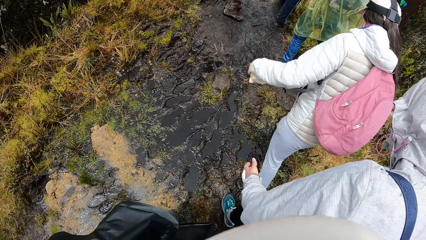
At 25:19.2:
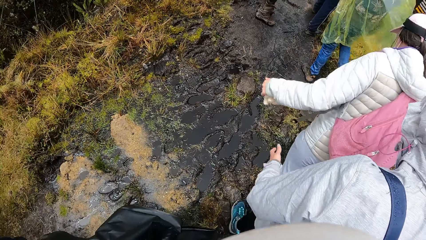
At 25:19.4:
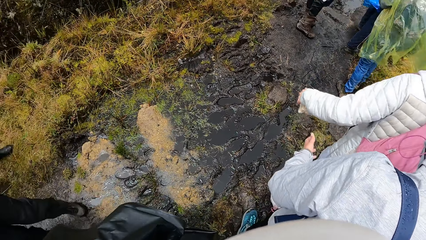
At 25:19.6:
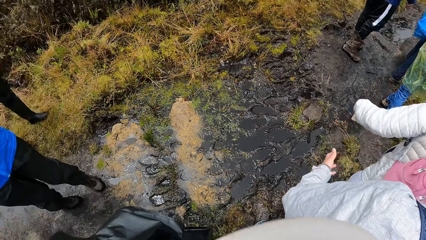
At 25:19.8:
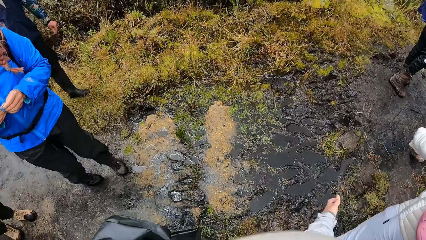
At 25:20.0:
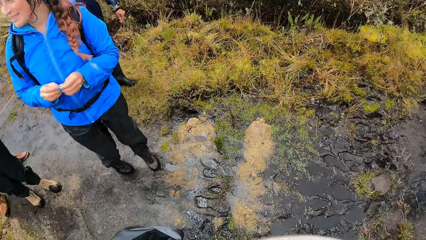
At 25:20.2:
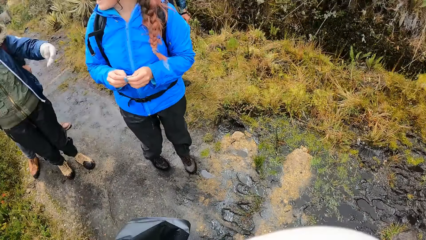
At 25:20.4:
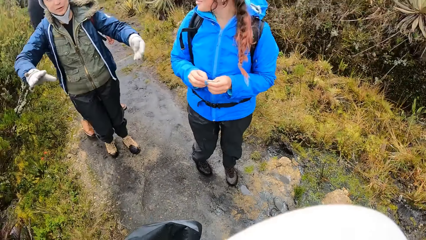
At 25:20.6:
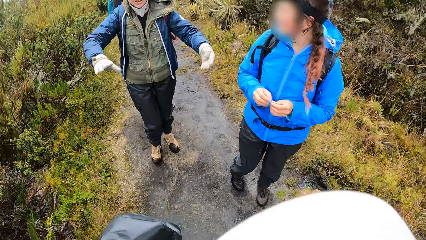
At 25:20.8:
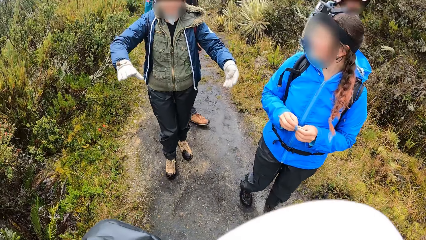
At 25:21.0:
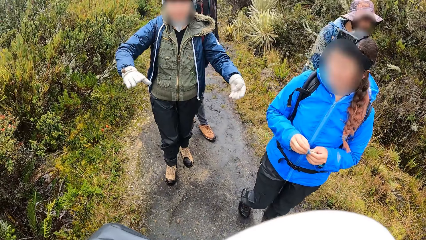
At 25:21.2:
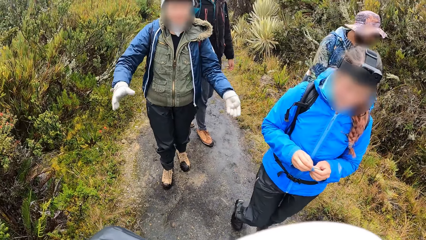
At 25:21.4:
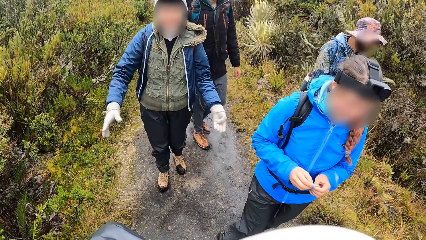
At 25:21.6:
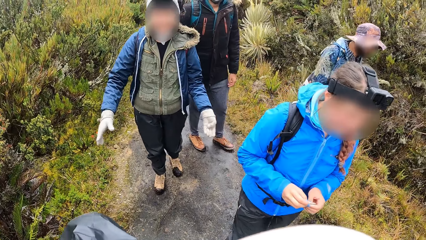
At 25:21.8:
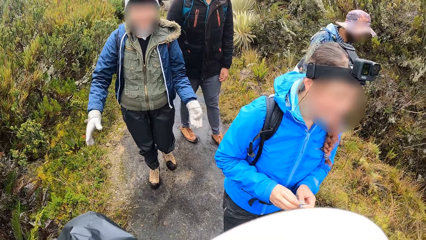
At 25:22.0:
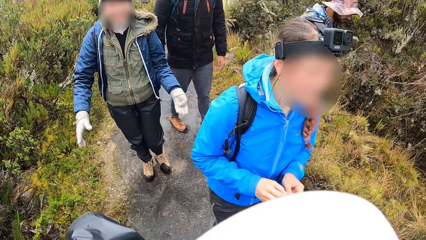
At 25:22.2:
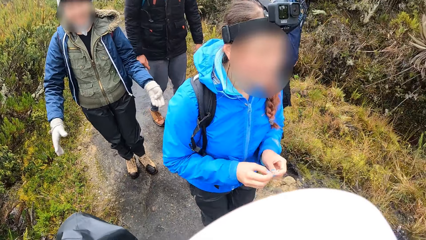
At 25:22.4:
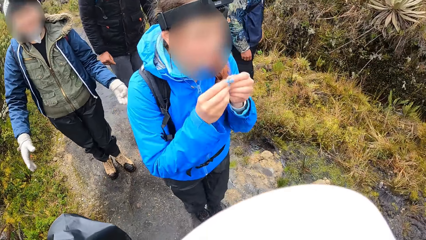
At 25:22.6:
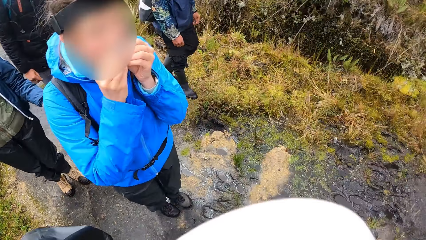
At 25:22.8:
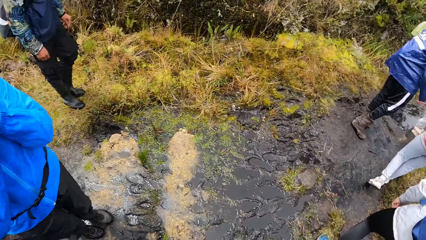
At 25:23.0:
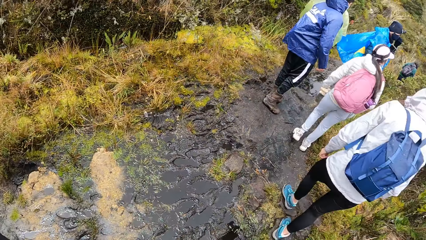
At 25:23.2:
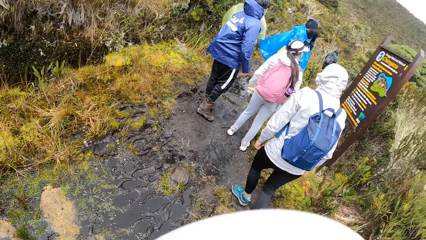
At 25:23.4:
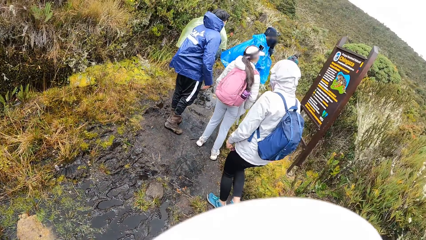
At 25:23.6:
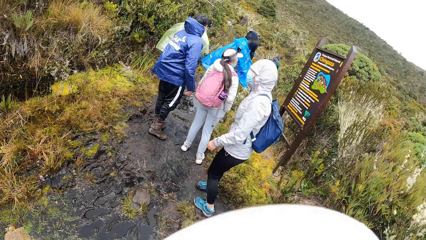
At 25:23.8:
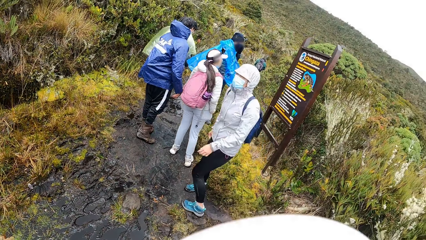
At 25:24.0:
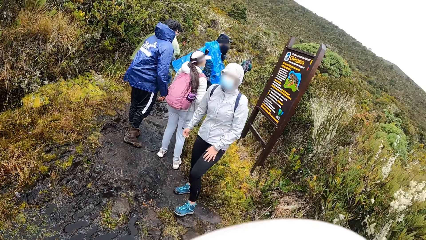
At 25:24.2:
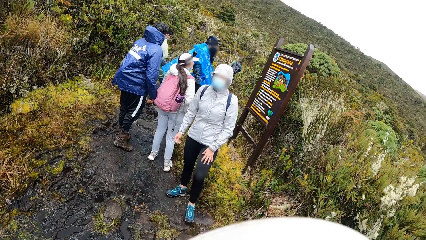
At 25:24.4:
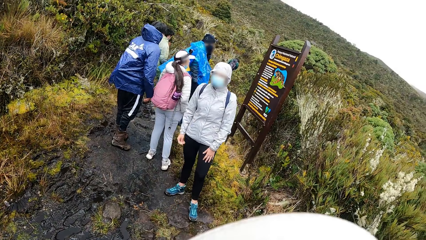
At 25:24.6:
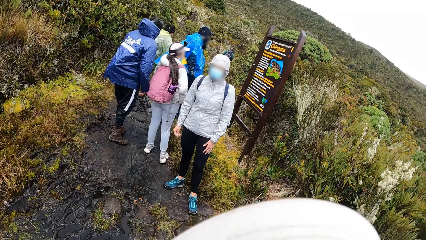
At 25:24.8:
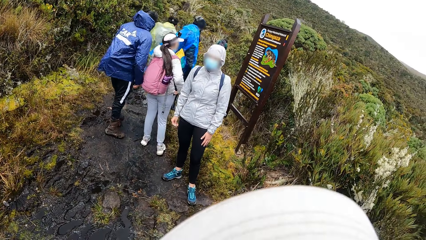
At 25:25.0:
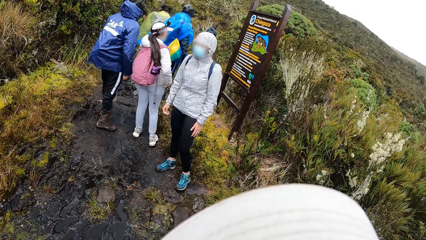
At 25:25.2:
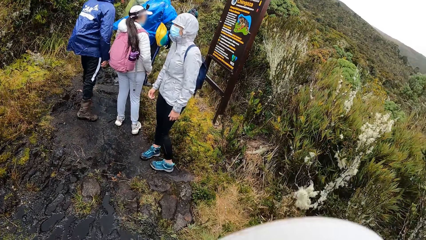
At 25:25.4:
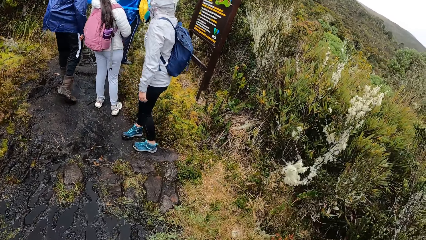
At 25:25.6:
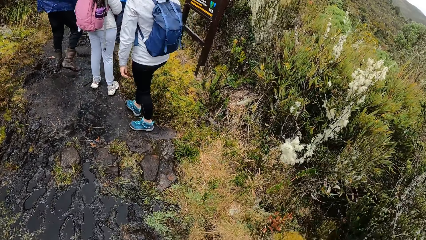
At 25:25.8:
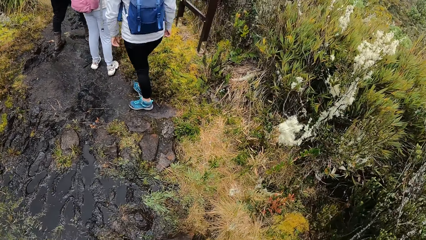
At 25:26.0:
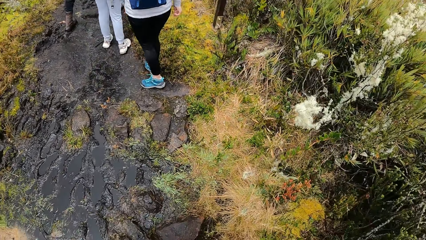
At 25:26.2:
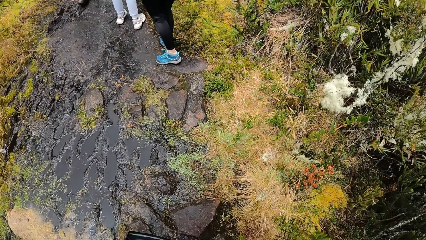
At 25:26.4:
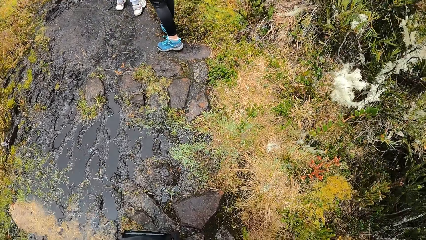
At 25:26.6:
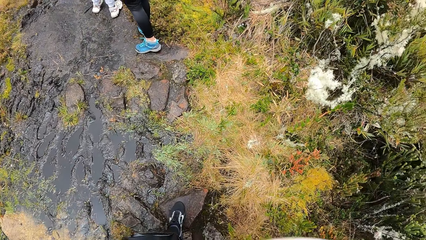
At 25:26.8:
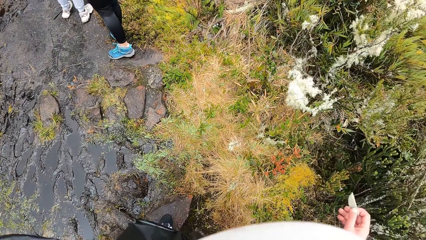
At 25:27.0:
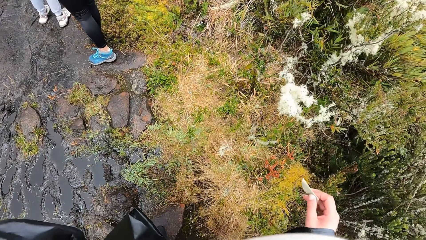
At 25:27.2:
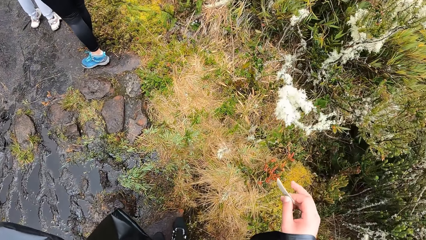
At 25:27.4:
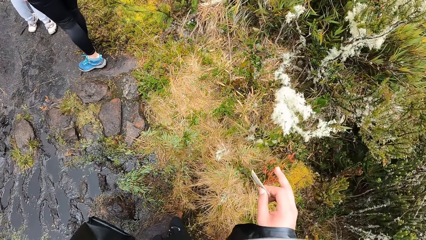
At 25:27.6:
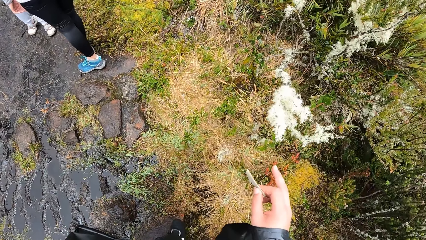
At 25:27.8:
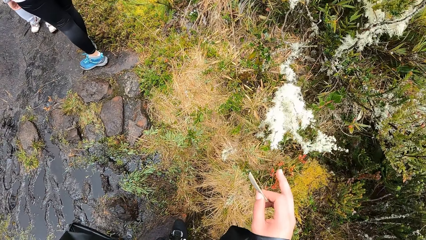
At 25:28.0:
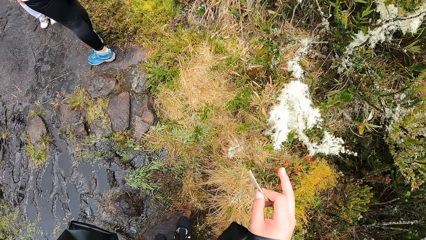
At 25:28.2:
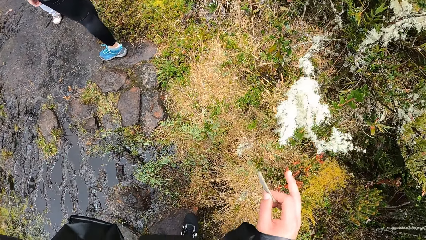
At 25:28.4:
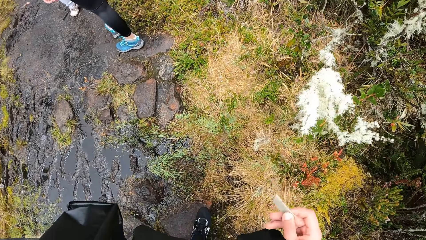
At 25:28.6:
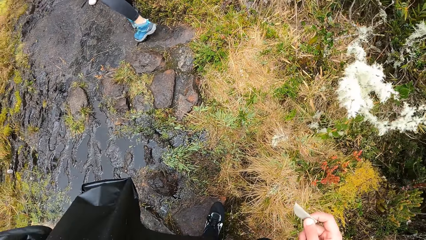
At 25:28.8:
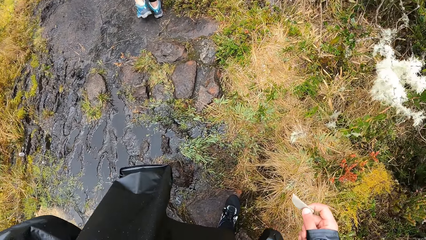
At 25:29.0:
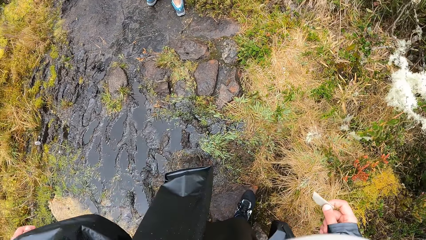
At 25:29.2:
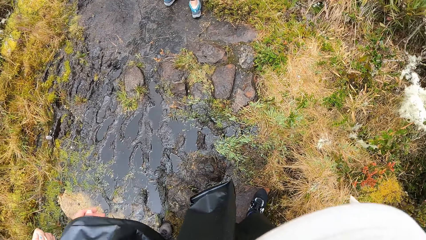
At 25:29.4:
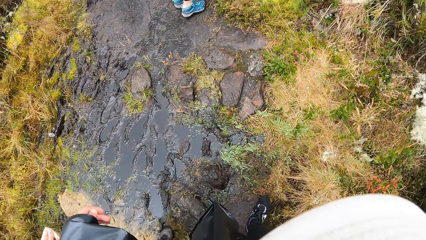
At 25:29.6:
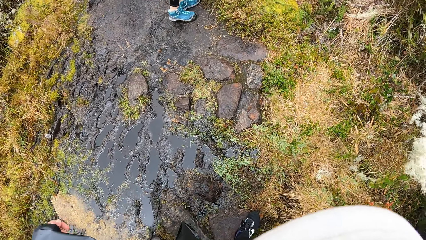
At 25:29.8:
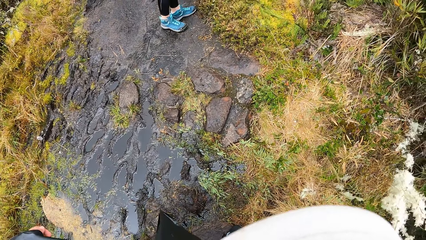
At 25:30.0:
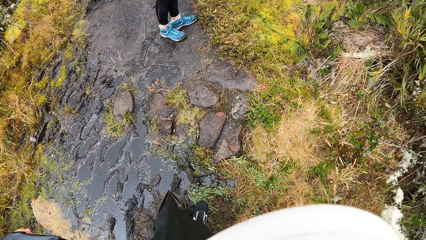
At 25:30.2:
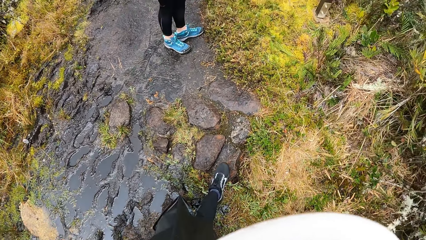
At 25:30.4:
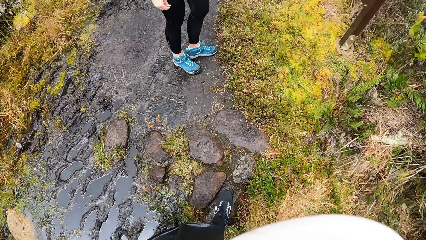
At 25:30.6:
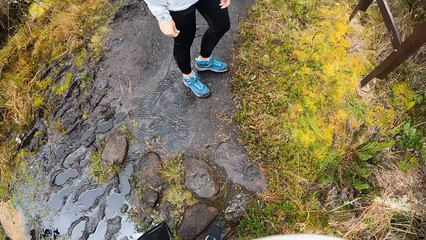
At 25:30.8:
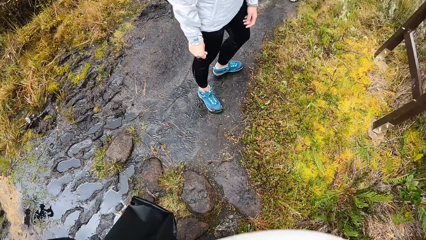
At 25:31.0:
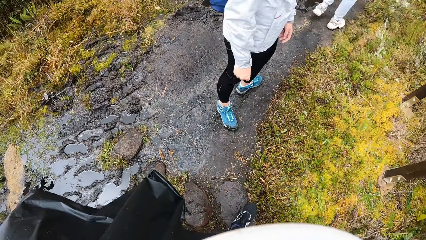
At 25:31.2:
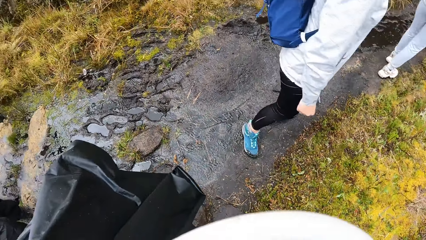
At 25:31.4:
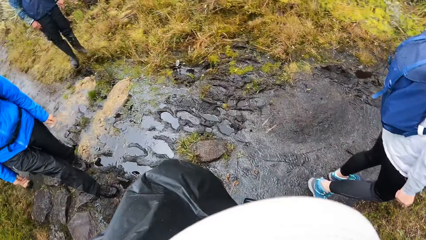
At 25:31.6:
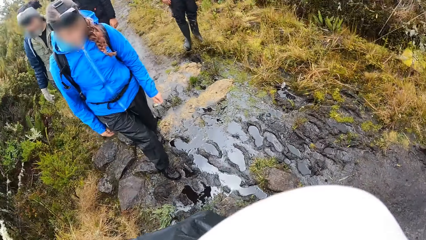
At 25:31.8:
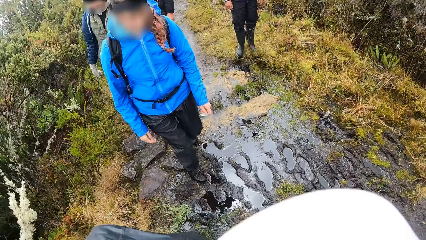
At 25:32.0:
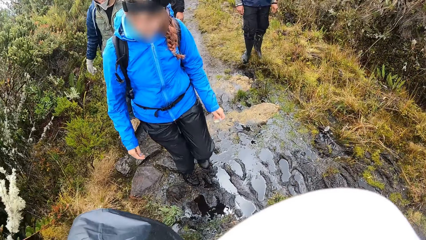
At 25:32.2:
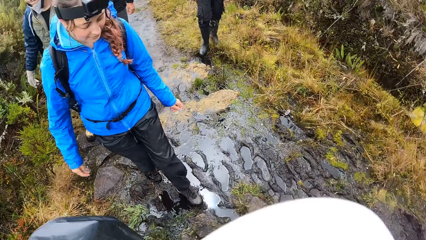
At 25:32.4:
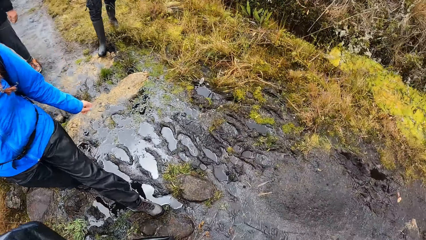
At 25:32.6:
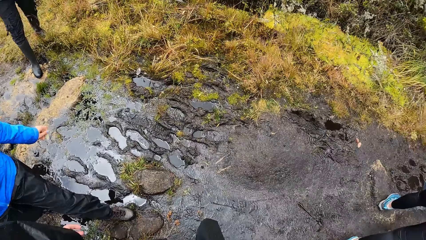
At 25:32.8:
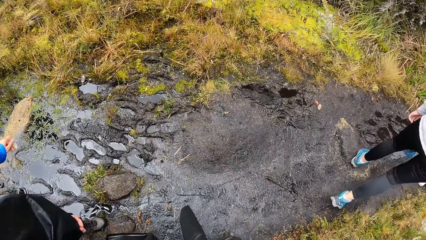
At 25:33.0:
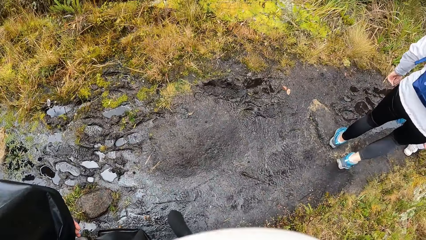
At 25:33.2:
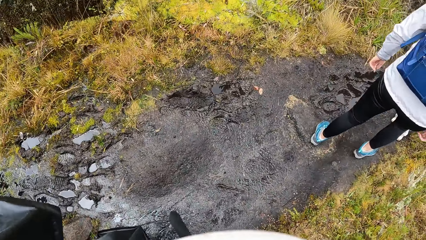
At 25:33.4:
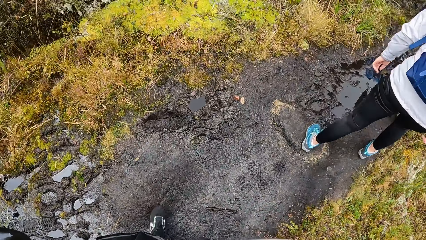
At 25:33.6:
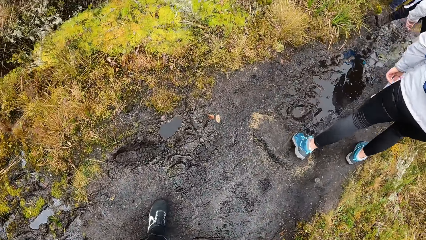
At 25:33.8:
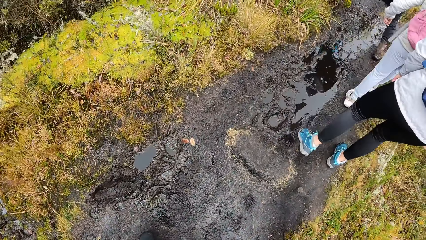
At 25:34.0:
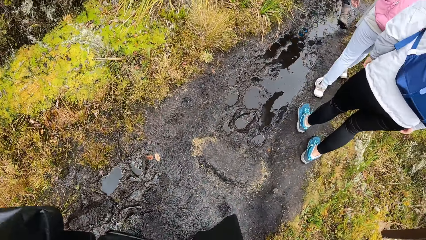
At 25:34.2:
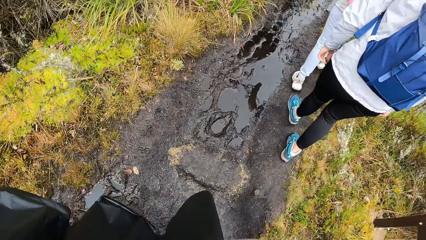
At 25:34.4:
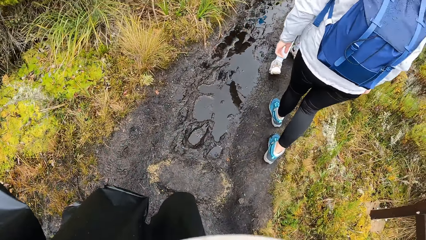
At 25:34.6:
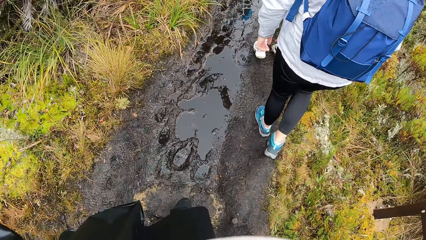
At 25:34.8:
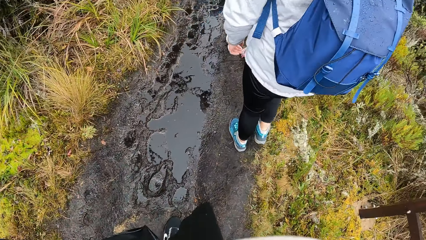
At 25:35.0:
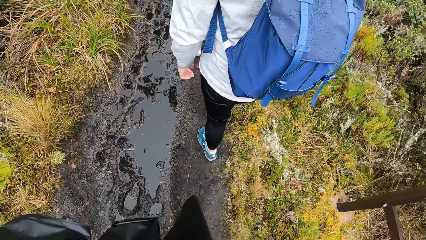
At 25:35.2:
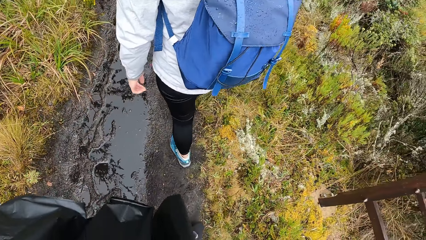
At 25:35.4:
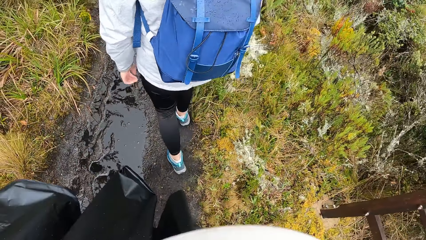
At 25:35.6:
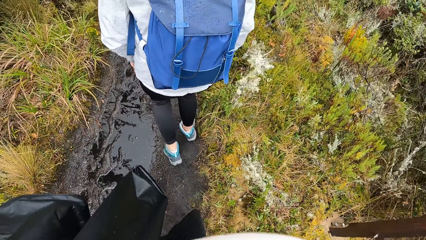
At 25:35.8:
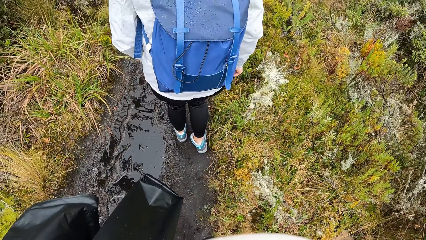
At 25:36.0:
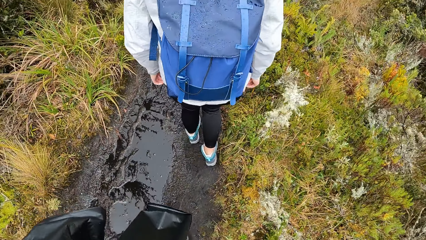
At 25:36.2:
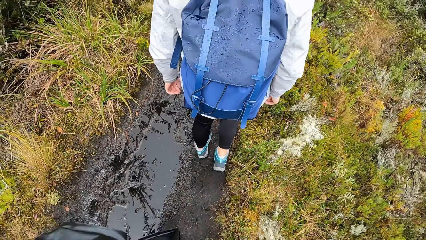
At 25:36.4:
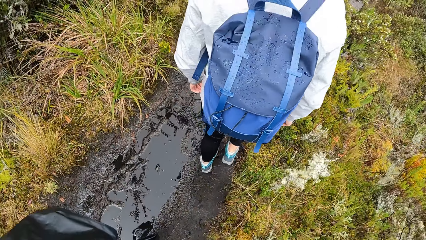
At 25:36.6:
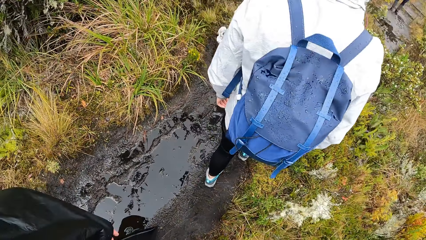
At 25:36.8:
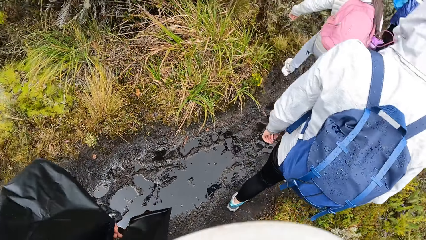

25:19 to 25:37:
The camera wearer looks around. They cross a muddy puddle. They walk around.
